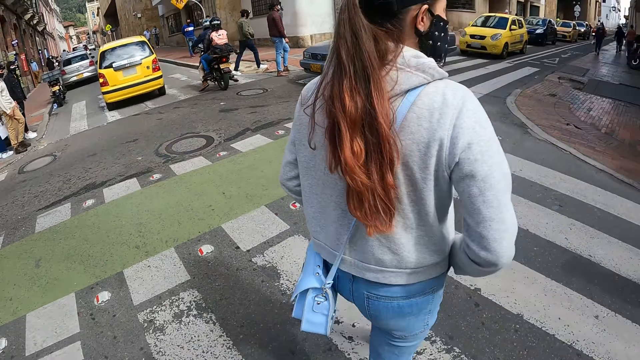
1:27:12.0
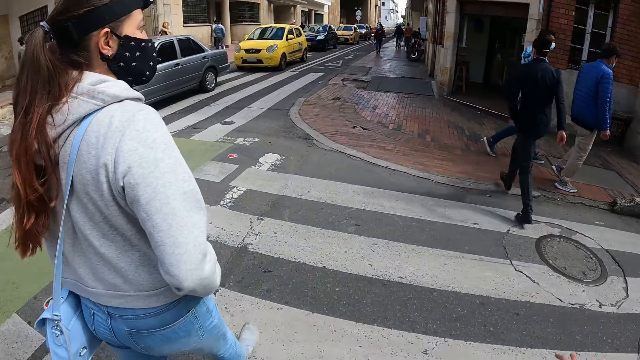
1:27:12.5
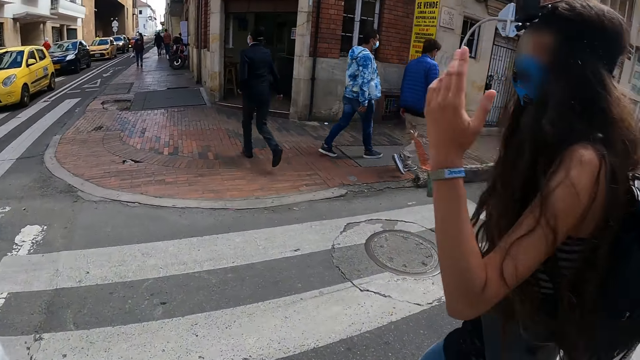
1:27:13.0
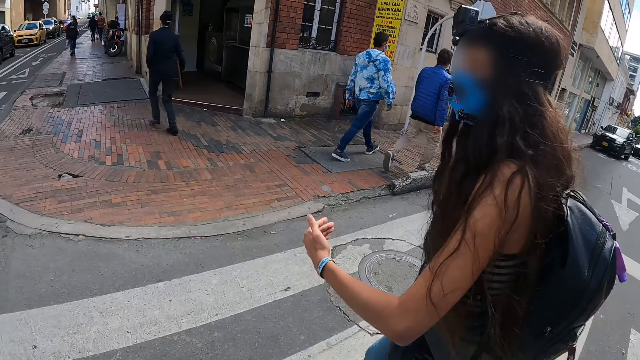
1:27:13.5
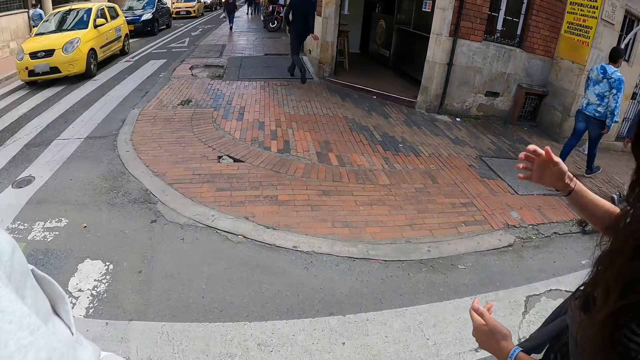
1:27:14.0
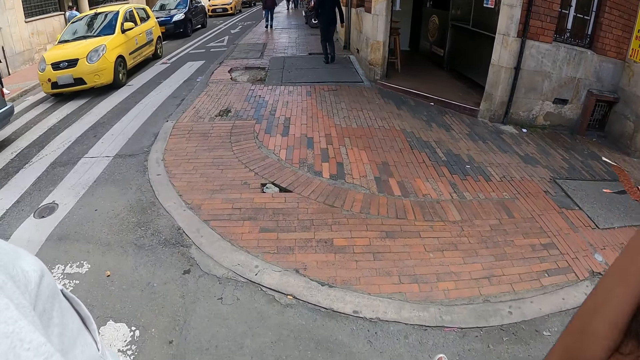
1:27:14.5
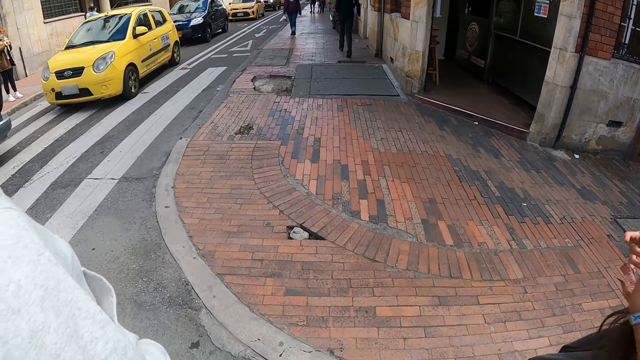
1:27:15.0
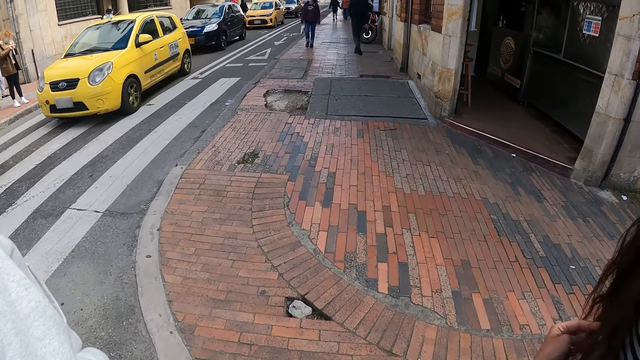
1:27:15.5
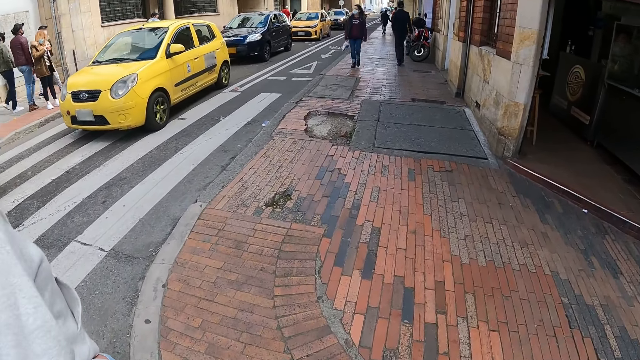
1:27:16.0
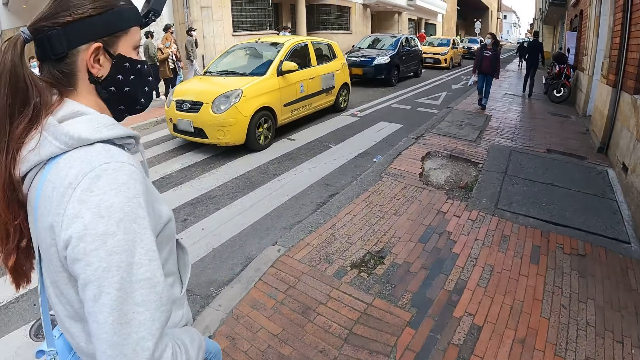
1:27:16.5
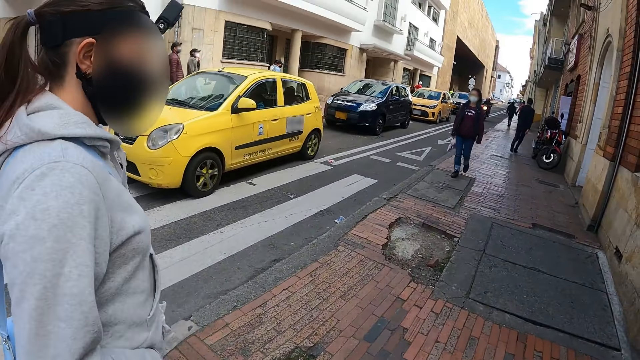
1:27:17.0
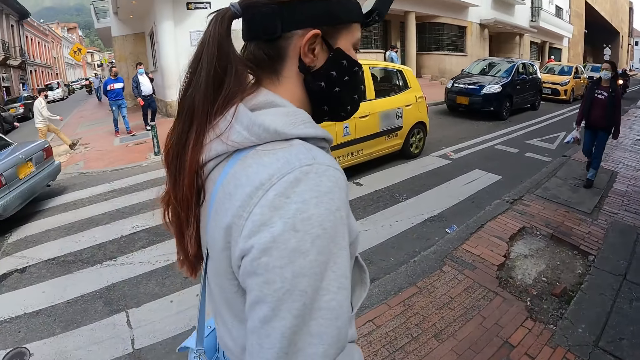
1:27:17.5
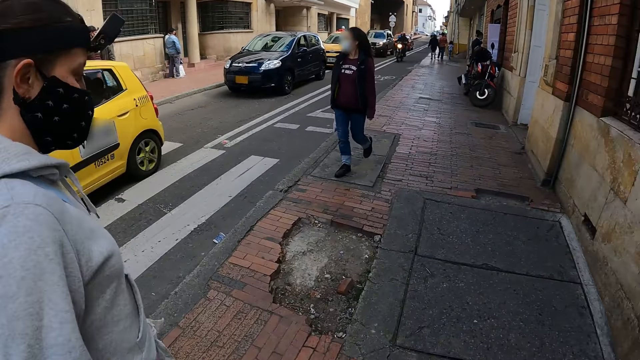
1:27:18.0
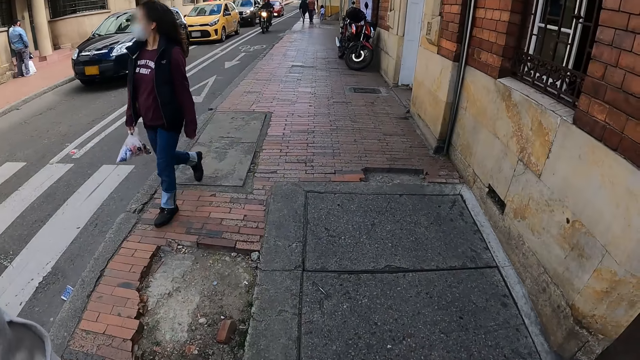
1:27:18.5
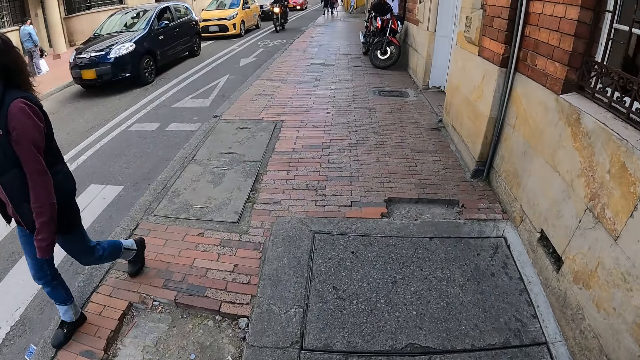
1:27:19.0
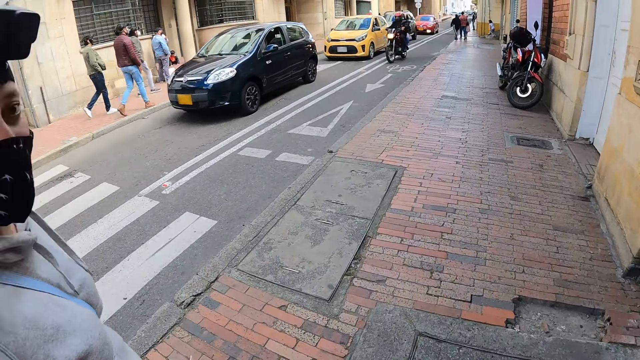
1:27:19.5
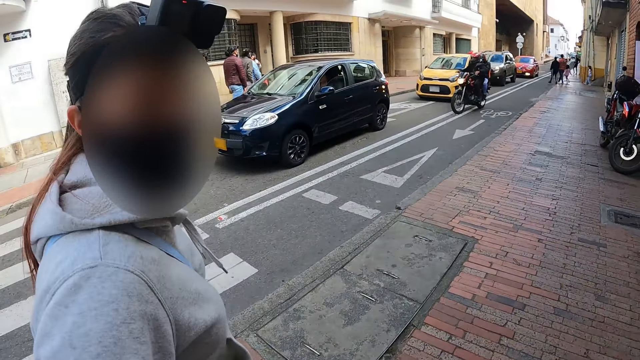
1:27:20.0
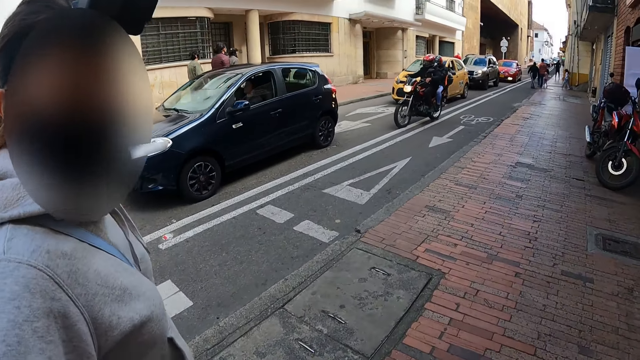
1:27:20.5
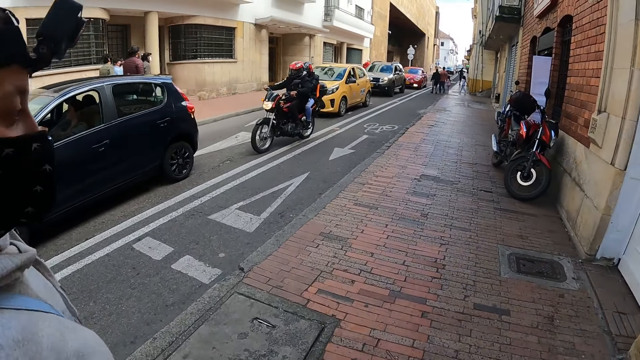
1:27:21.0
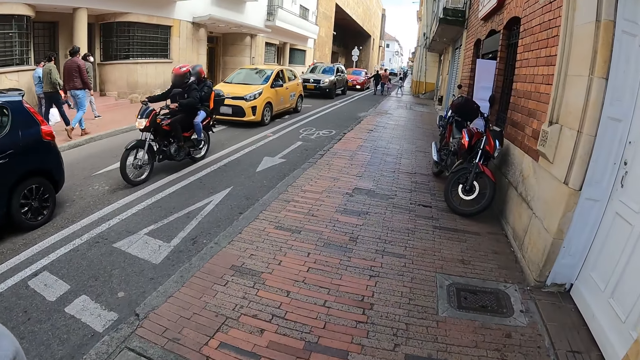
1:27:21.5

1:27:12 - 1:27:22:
The camera wearer looks around. They look forward. They walk around.

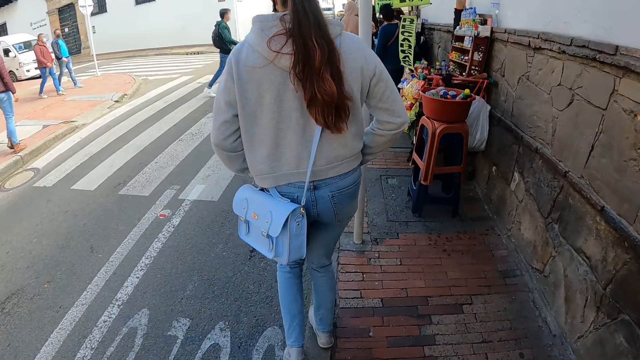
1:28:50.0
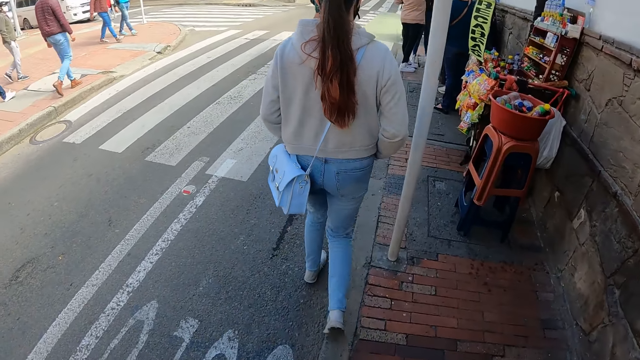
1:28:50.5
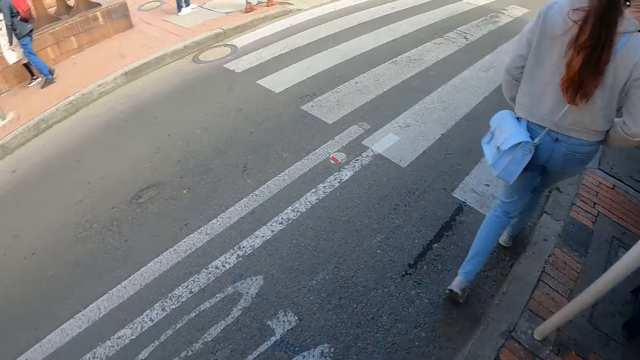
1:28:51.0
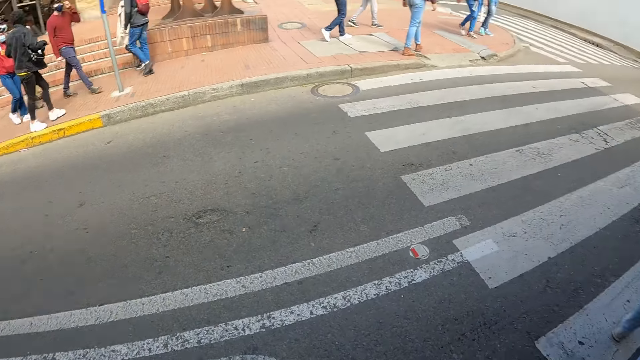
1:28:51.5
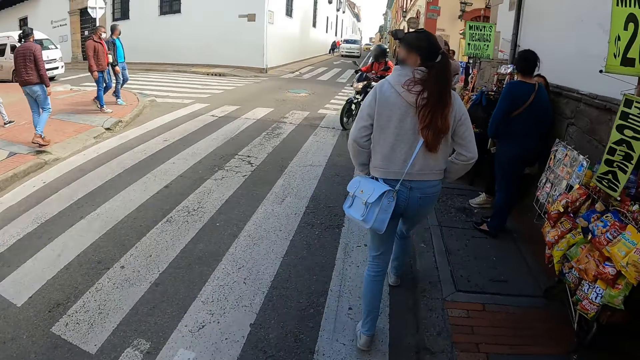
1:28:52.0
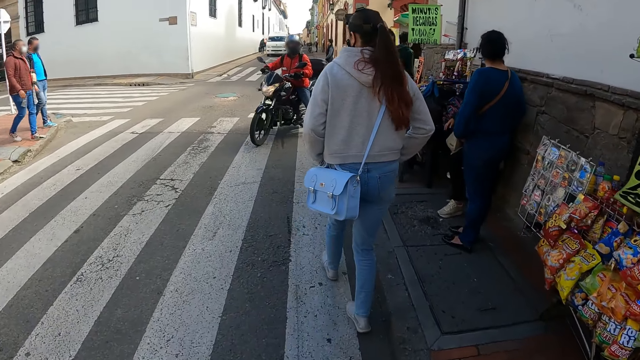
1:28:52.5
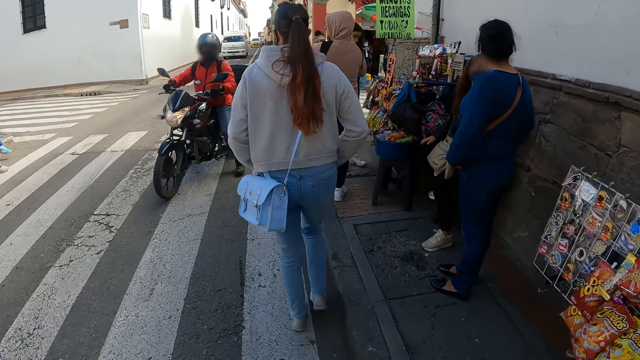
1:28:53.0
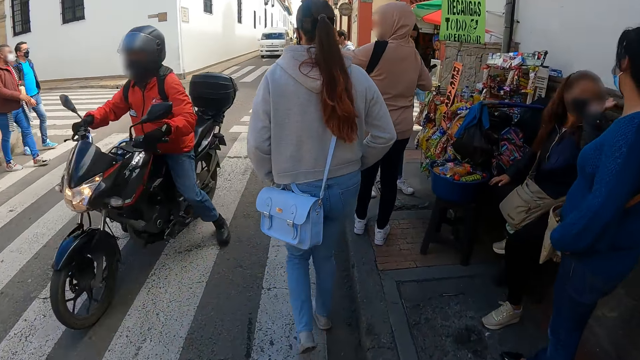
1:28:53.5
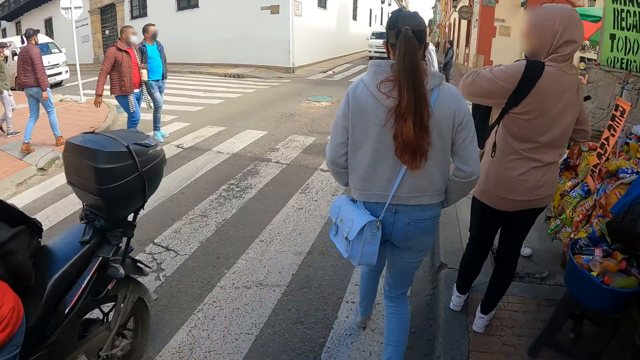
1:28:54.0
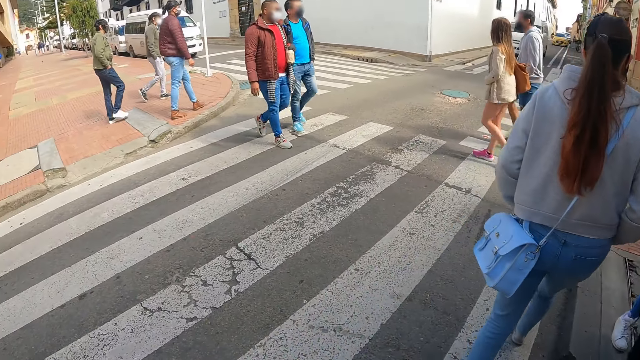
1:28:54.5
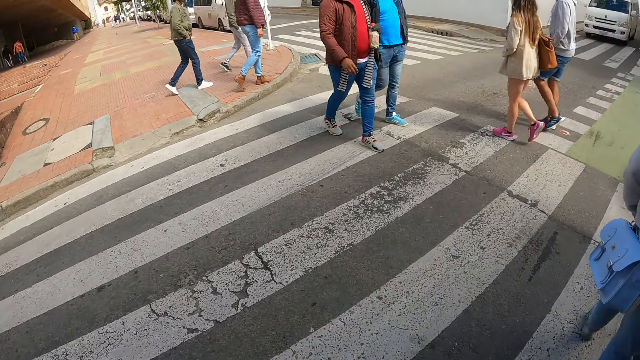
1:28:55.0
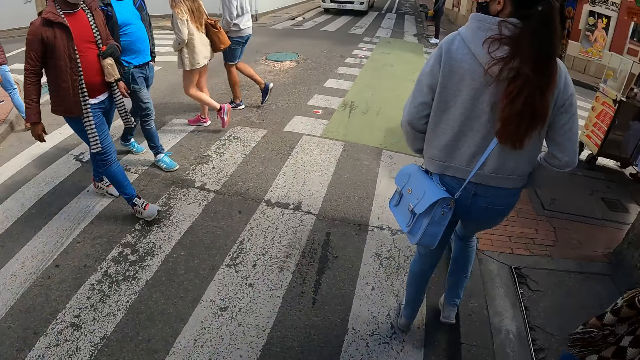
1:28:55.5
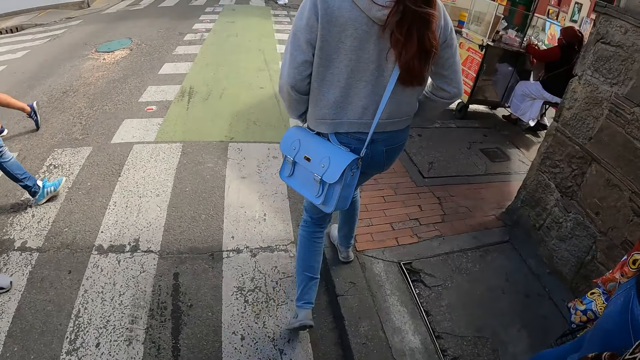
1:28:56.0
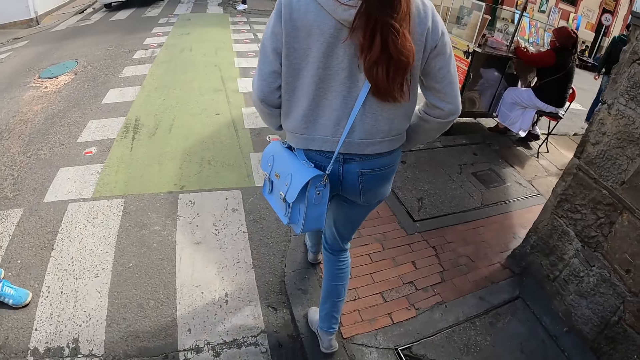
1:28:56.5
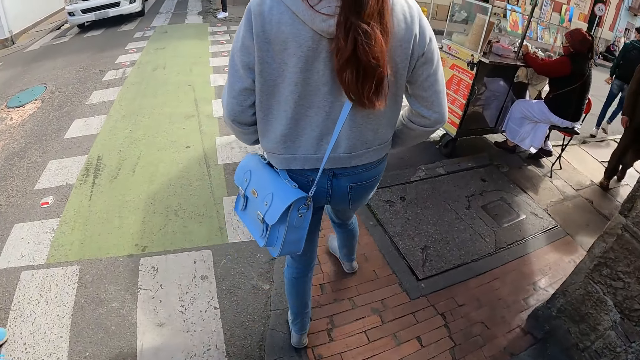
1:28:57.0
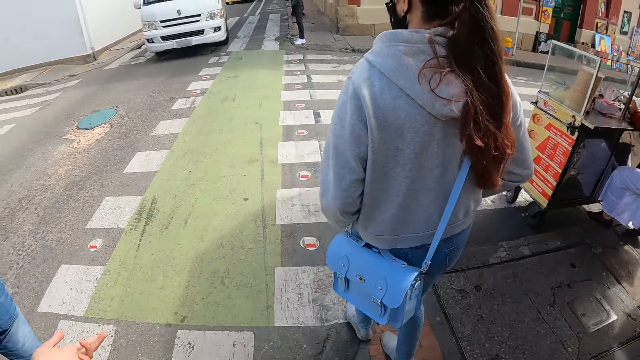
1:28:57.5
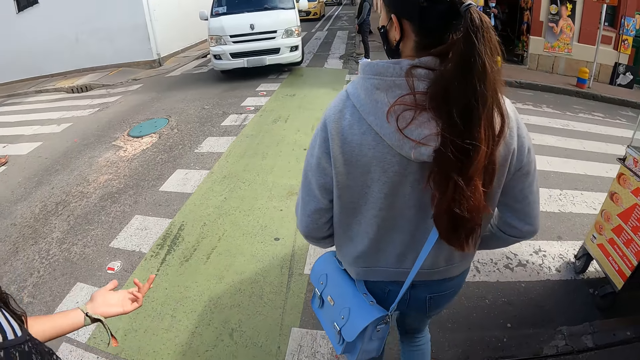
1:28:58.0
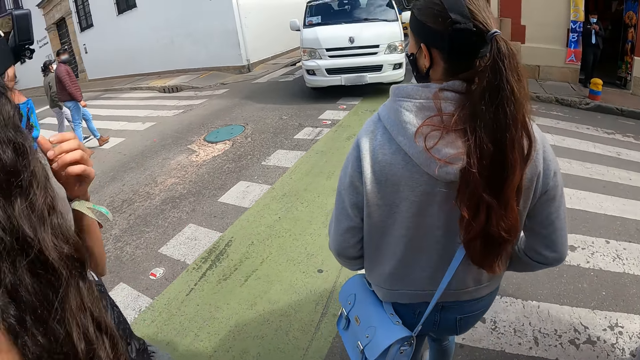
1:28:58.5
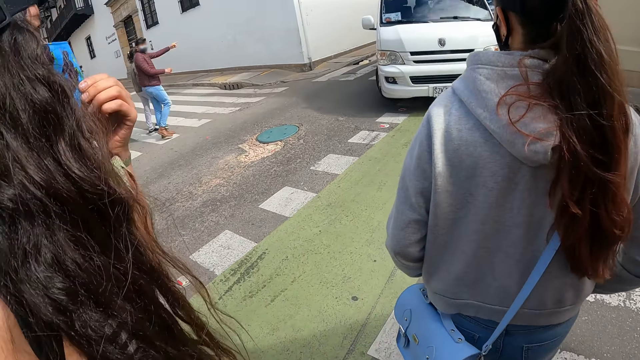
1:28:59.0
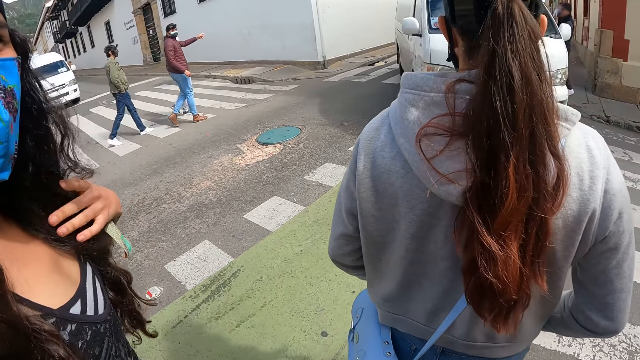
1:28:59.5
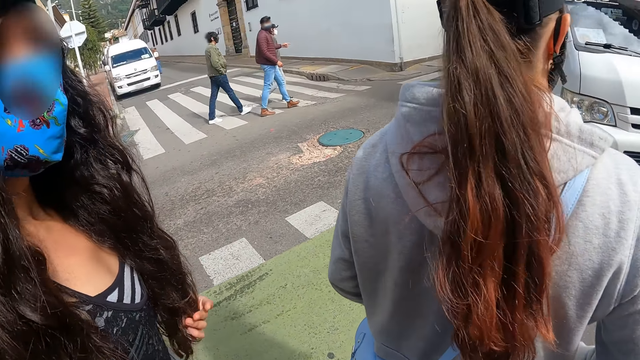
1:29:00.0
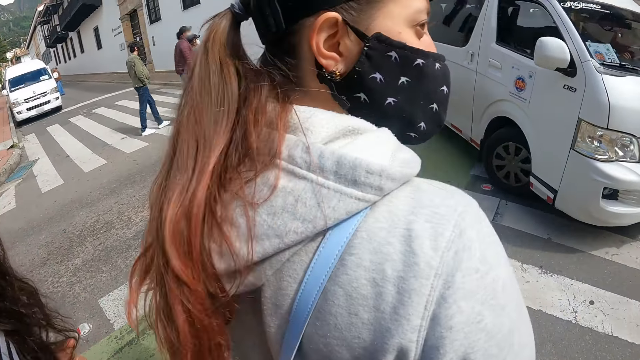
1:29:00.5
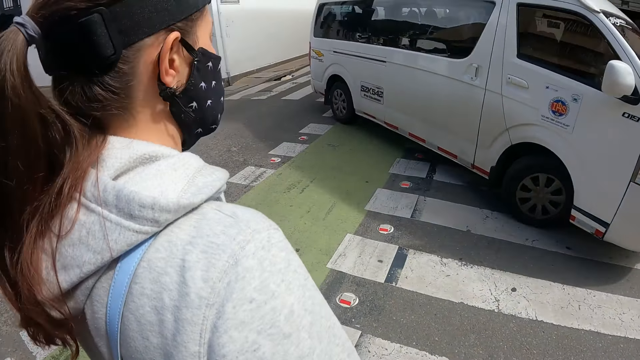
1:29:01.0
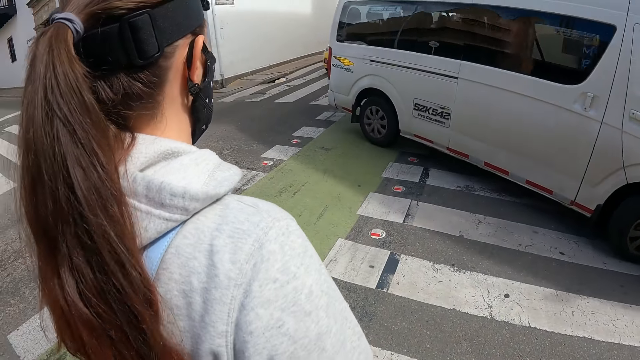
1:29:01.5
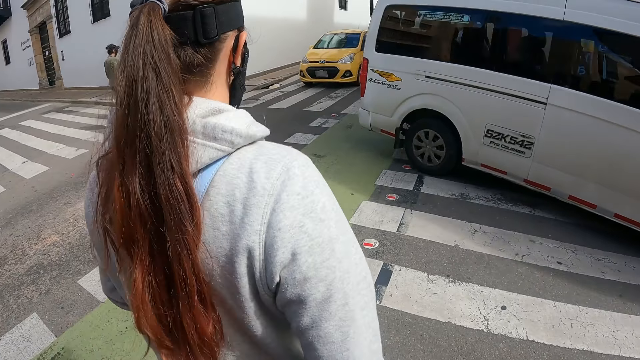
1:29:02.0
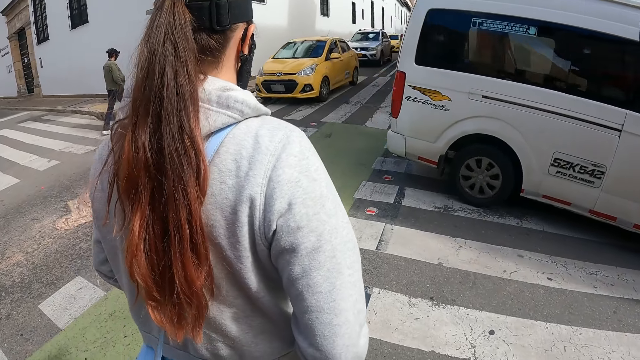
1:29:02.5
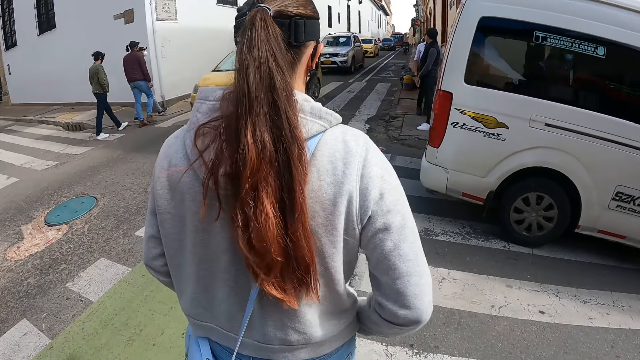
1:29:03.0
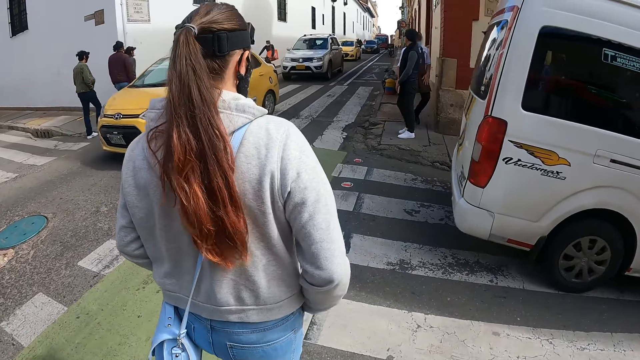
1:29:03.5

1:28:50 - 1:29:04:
The camera wearer looks around. They look forward. They look around. They look forward. They cross the road.
